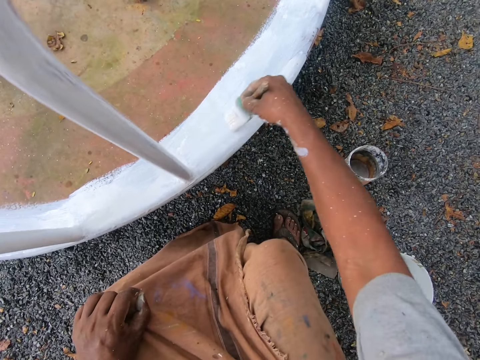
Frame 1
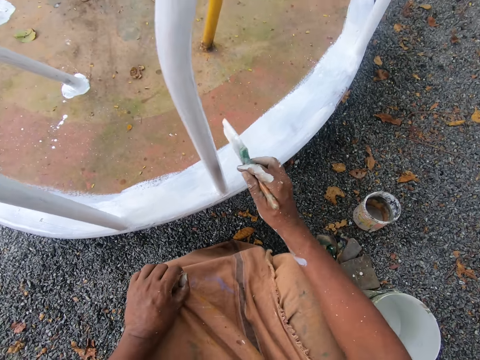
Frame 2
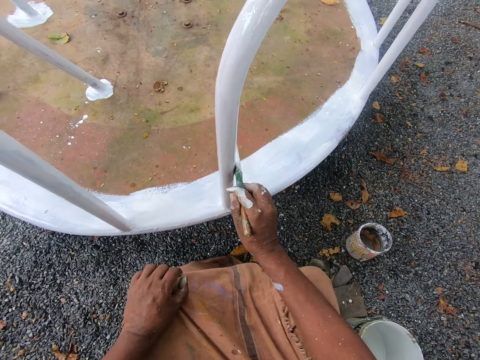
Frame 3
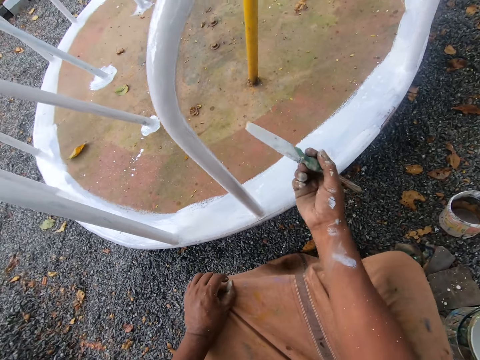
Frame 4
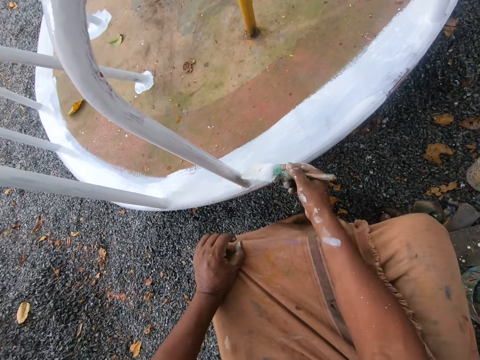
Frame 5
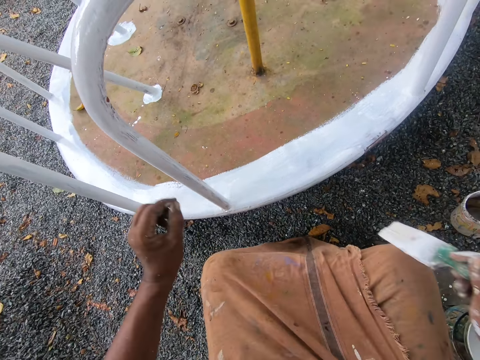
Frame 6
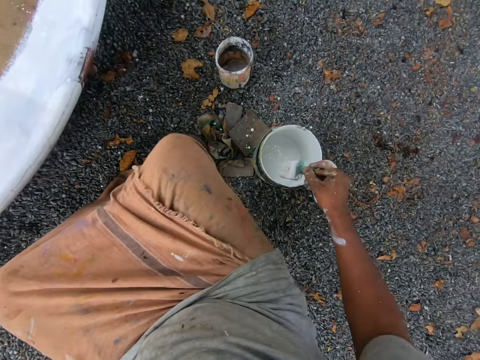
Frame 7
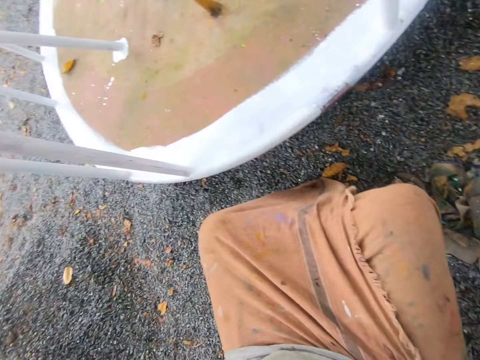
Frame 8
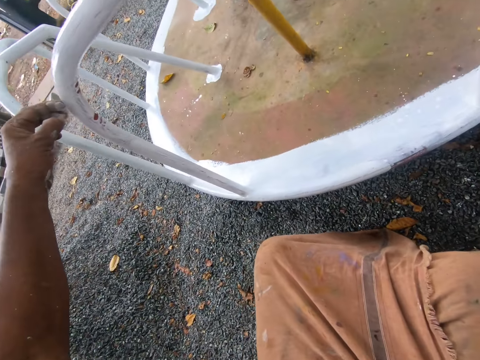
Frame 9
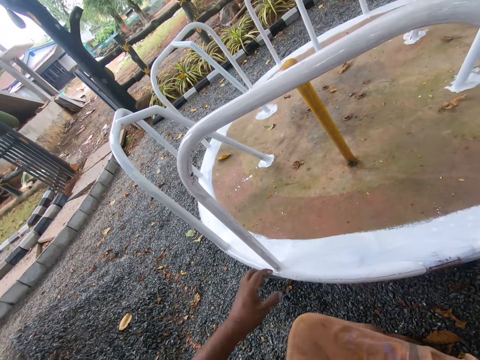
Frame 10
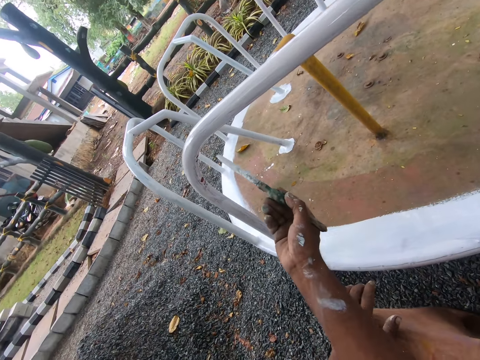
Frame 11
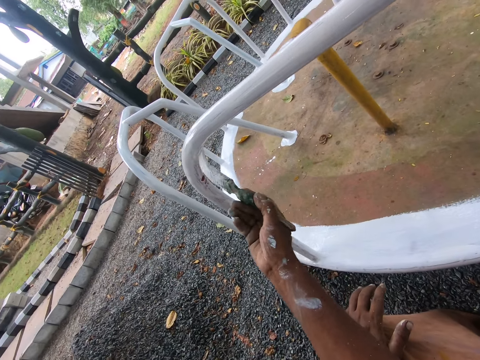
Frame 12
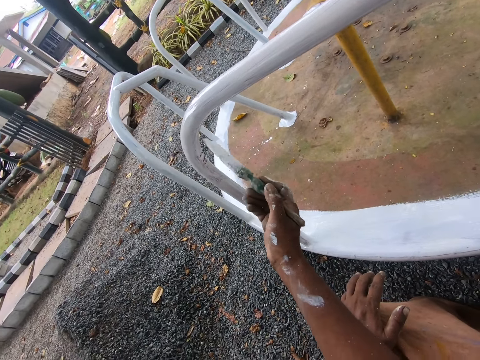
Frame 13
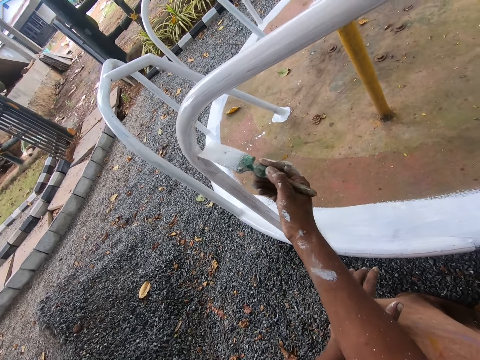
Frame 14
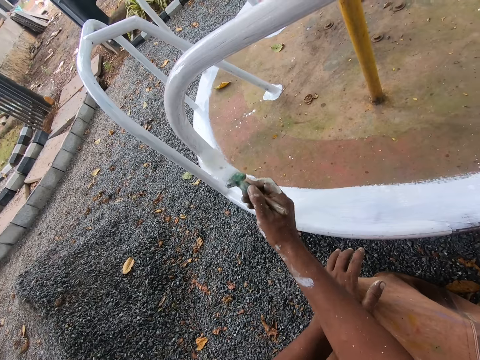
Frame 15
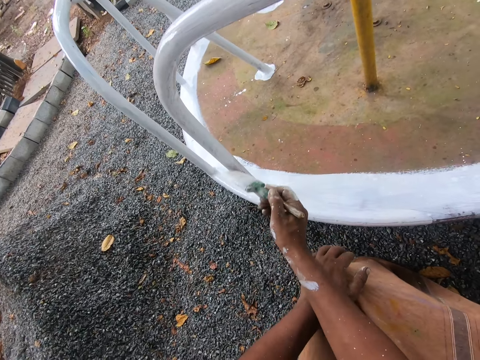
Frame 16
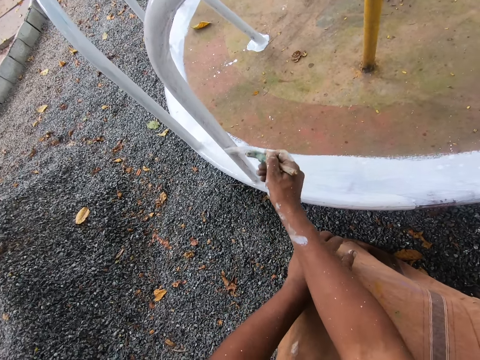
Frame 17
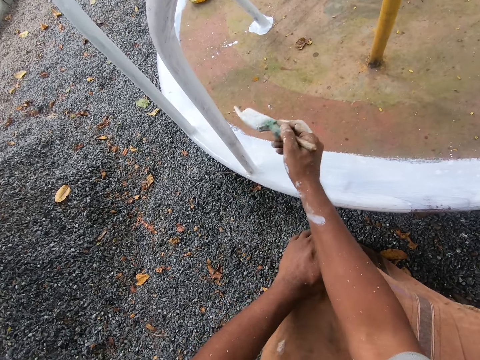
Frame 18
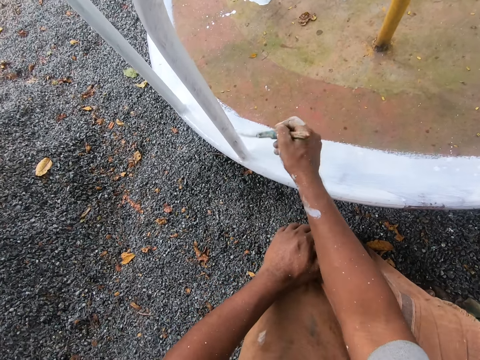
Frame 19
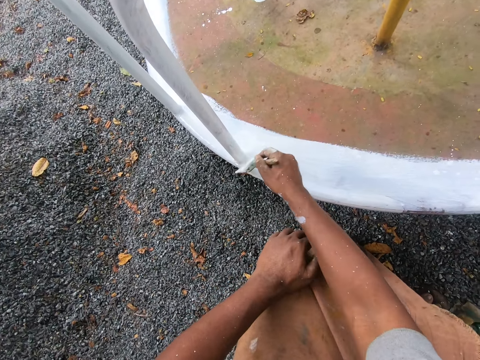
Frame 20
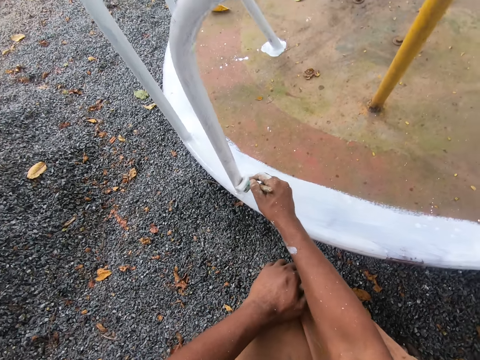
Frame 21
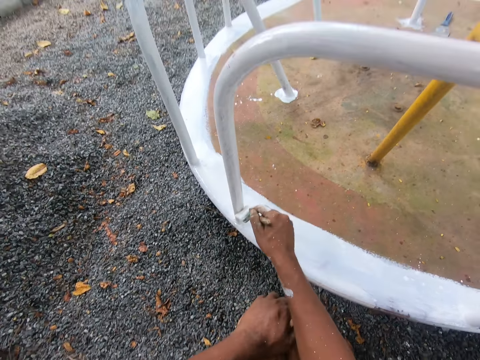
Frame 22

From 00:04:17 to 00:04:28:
The camera wearer moves the playground roundabout or railing with the brush in his right hand. He paints the playground roundabout with the paint brush in his right hand. He dips the paint brush in his right hand into the paint bucket on the ground. He stares at the railing and lets go of the railing. He paints the playground roundabout with the paint brush in his right hand.

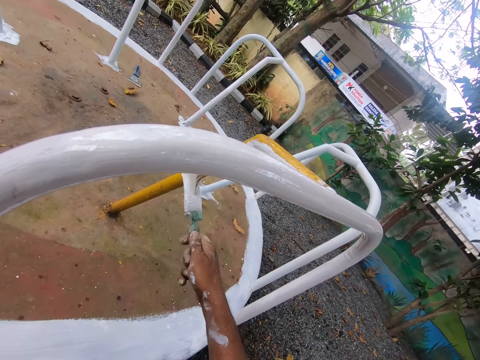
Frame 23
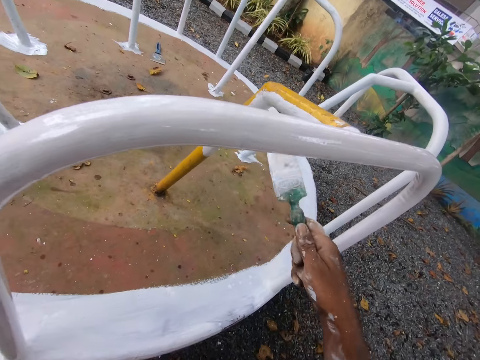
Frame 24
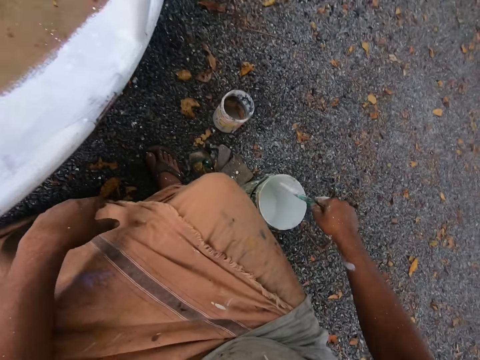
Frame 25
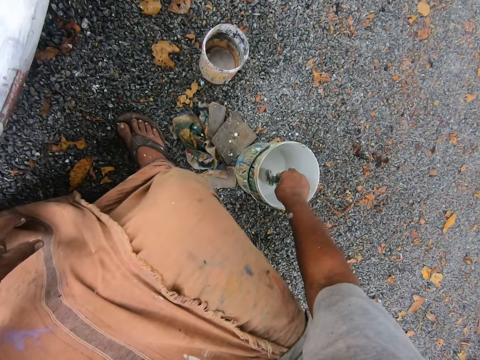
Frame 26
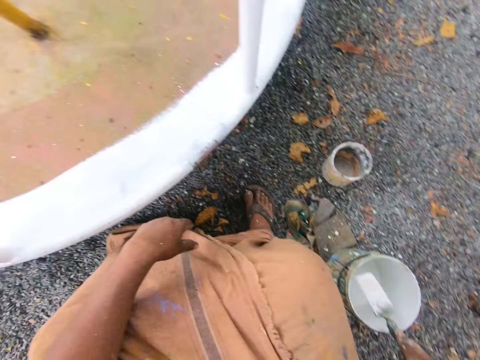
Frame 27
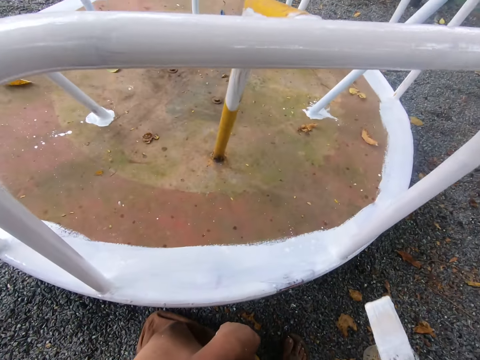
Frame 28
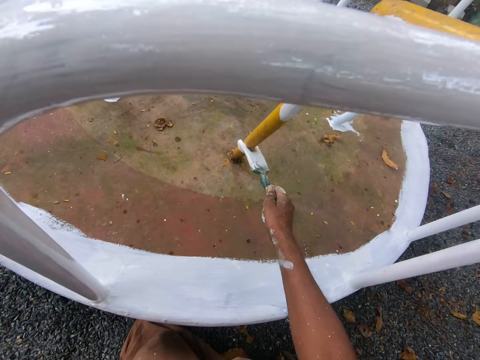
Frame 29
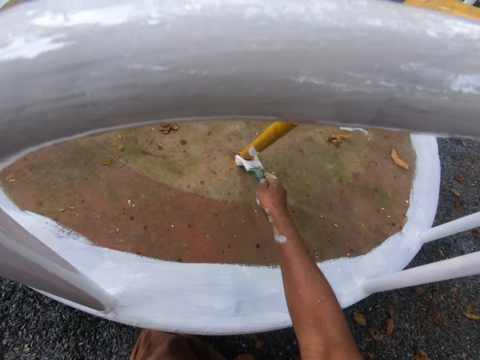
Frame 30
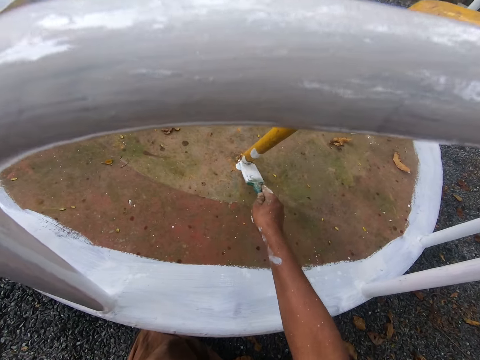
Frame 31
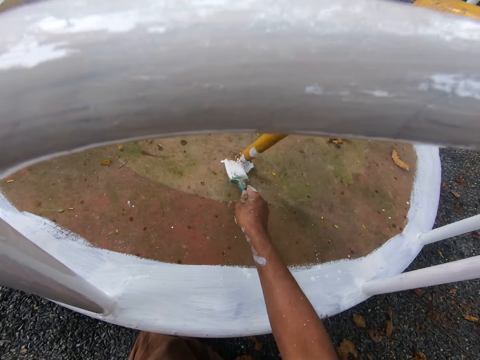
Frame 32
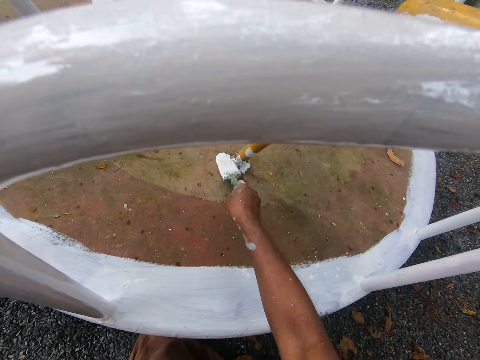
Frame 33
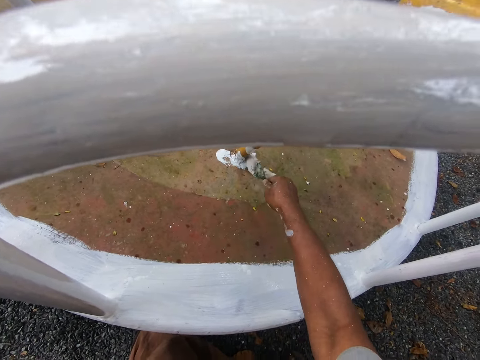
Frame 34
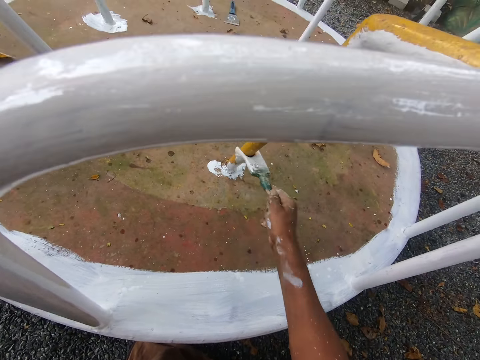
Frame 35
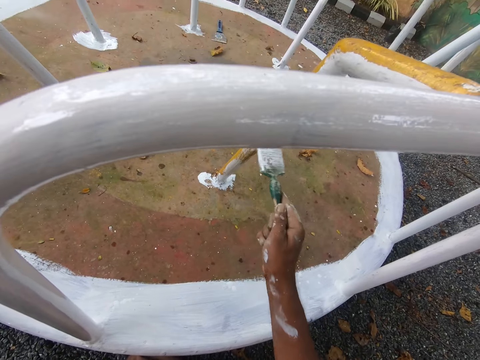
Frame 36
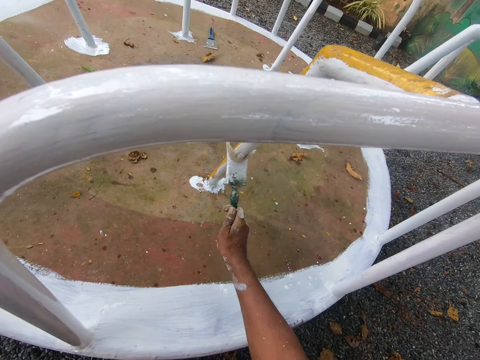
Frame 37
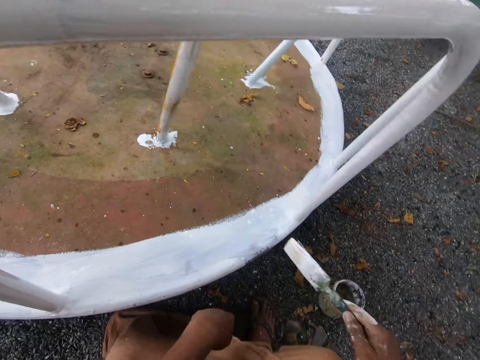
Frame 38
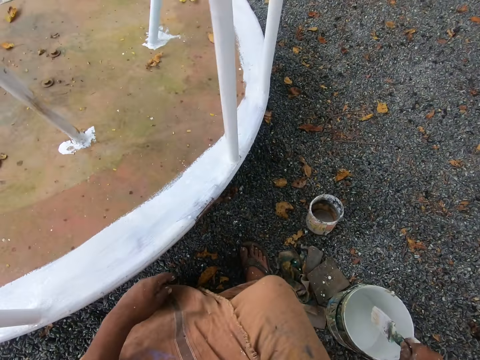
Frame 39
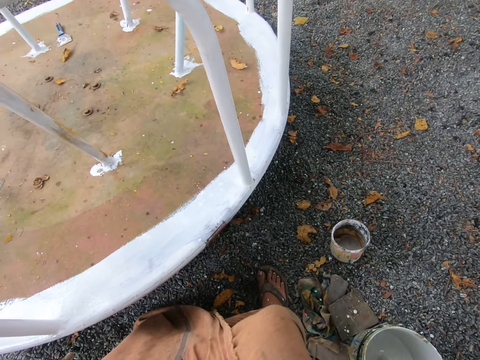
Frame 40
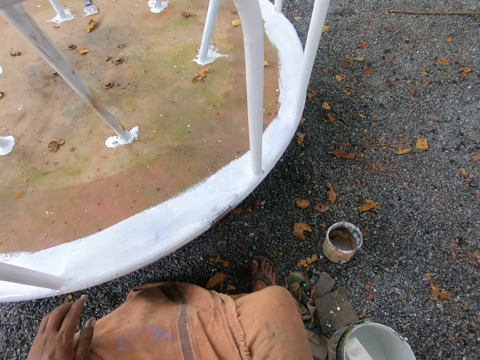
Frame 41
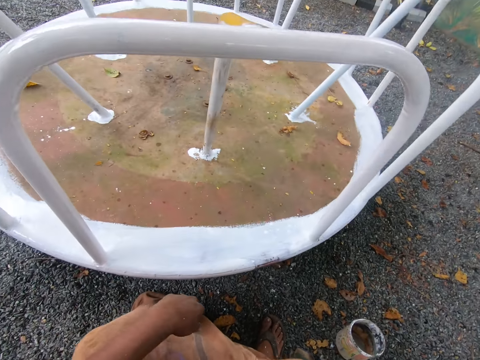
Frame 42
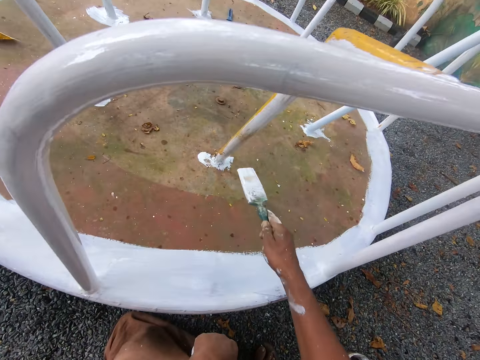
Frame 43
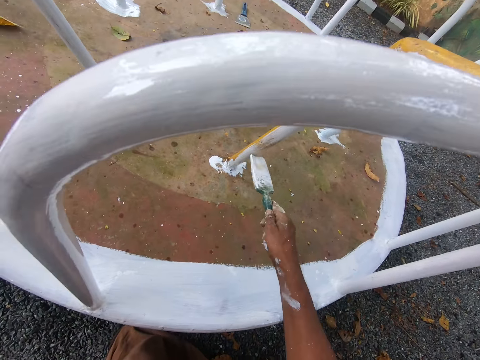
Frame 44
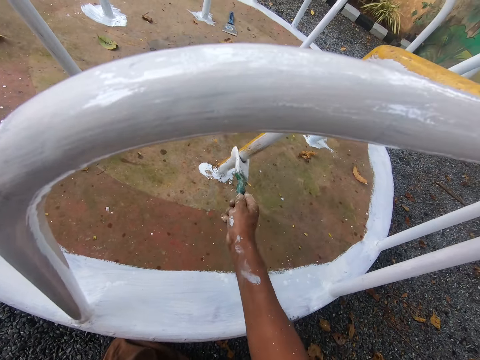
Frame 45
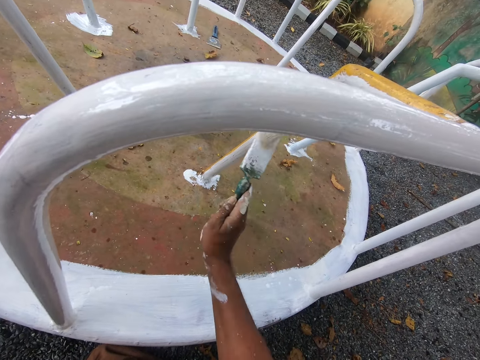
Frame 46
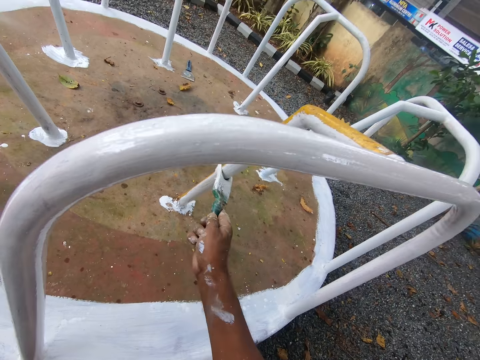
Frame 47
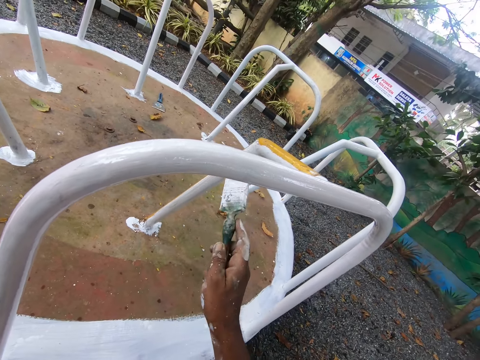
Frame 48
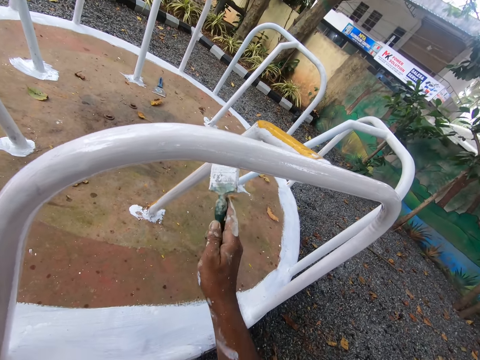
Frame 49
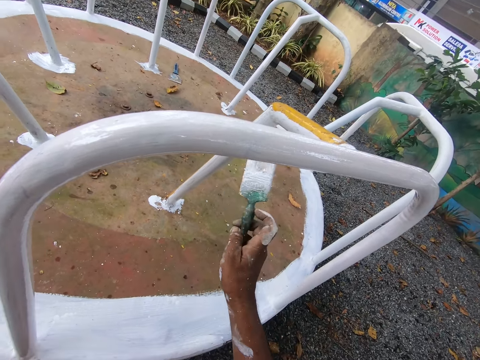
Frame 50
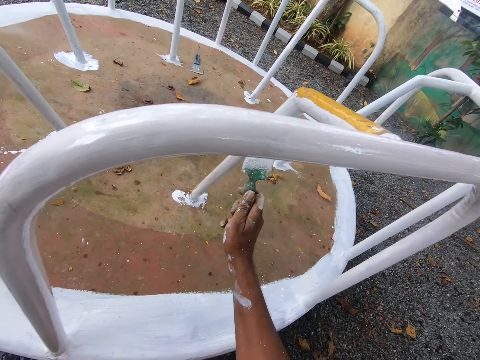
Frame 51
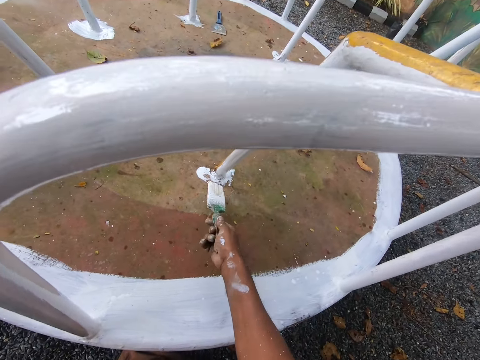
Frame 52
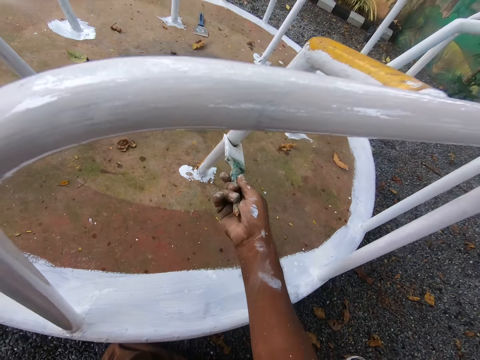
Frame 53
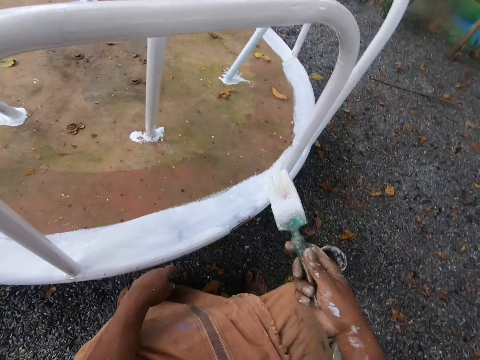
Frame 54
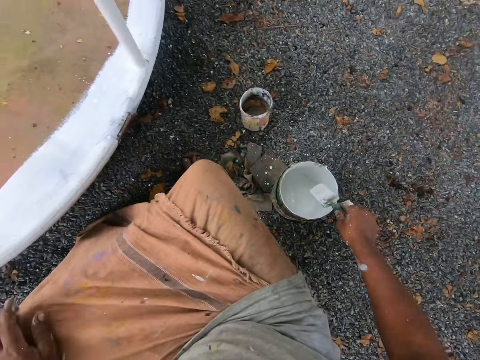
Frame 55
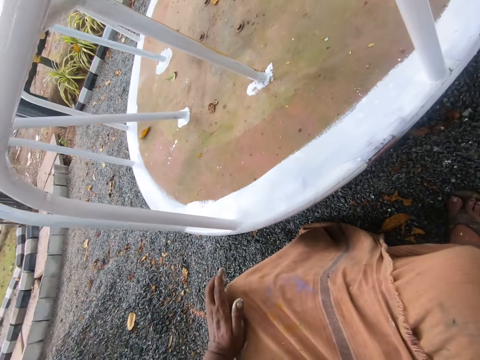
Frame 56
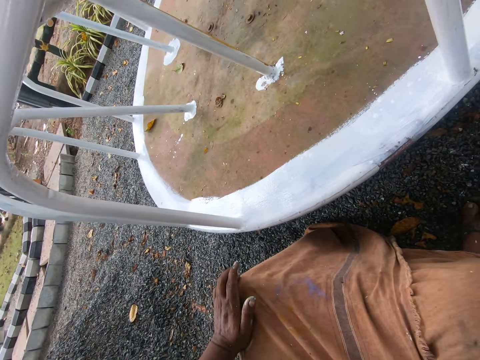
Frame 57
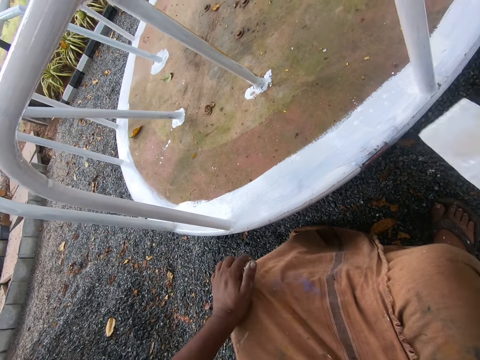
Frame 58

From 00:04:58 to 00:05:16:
The camera wearer dips the paintbrush into the bucket or can of paint on the ground with his right hand. He removes the paintbrush from the can. He paints the playground roundabout or railing with the paintbrush in his right hand. He dips the paintbrush into the bucket of paint on the ground with his right hand. He paints the playground roundabout with the paintbrush in his right hand. He dips the paintbrush into the bucket of paint on the ground with his right hand. He stares at the swing.
